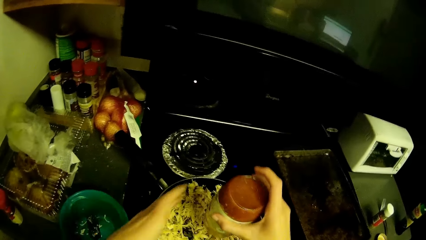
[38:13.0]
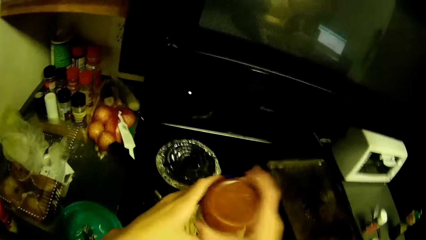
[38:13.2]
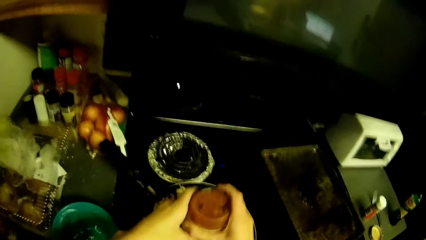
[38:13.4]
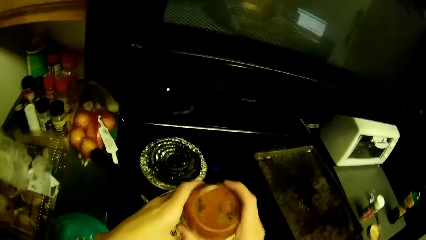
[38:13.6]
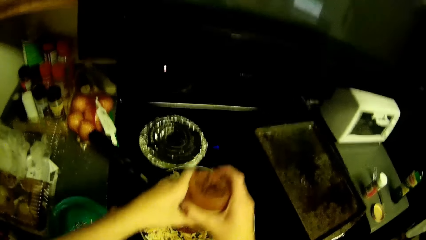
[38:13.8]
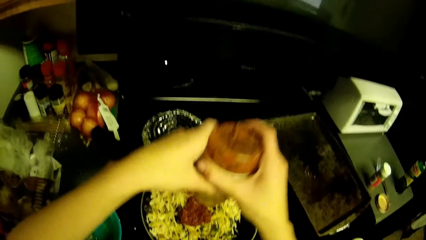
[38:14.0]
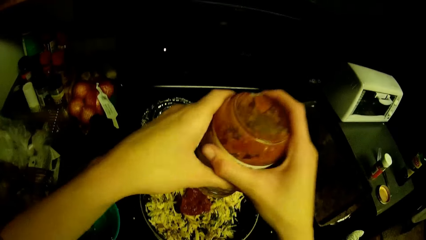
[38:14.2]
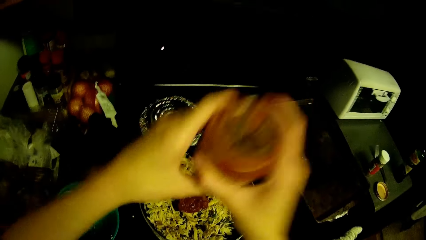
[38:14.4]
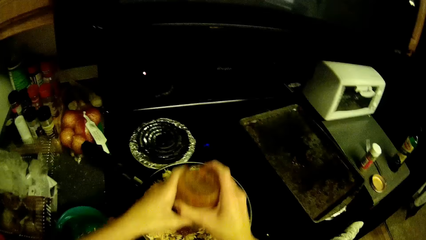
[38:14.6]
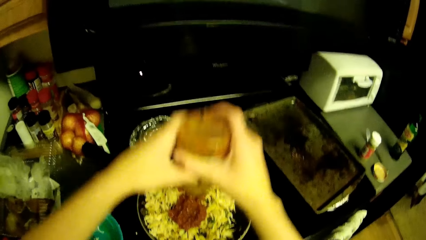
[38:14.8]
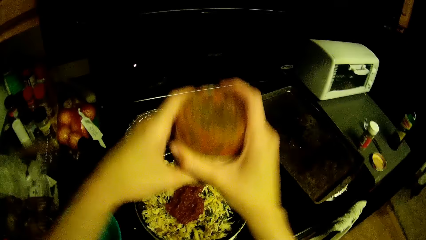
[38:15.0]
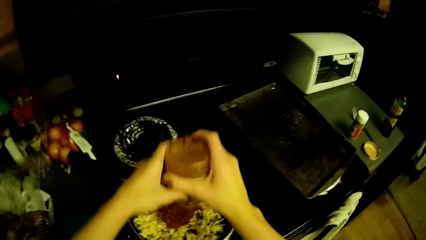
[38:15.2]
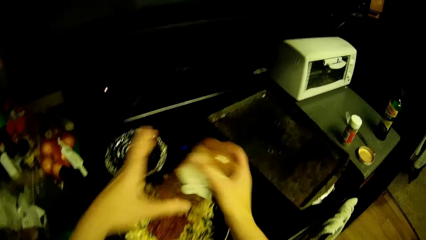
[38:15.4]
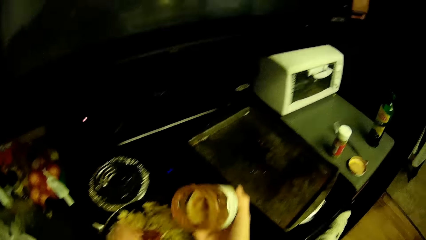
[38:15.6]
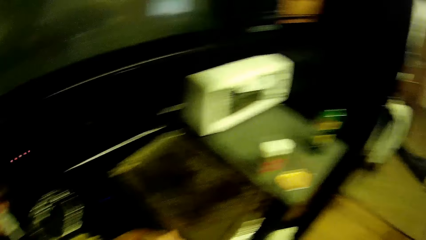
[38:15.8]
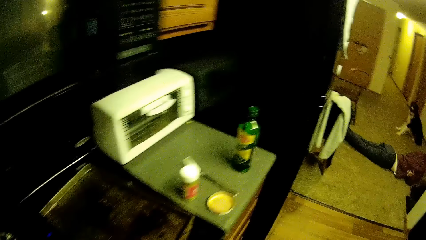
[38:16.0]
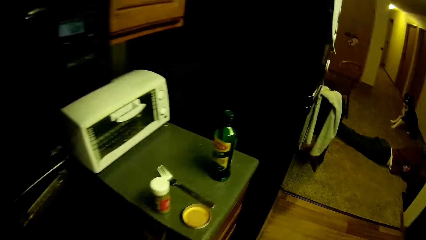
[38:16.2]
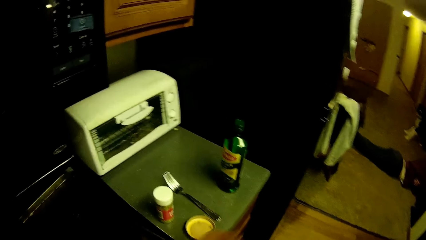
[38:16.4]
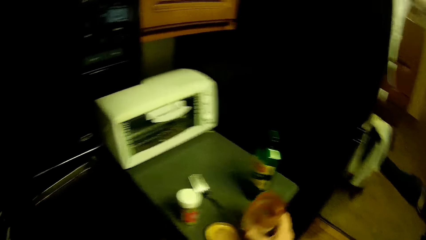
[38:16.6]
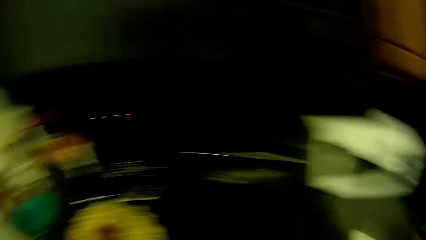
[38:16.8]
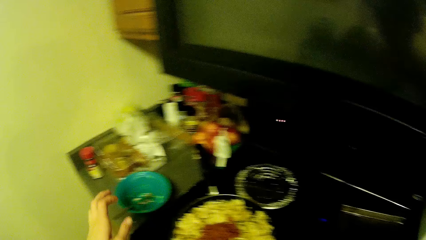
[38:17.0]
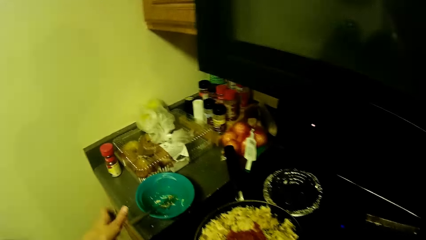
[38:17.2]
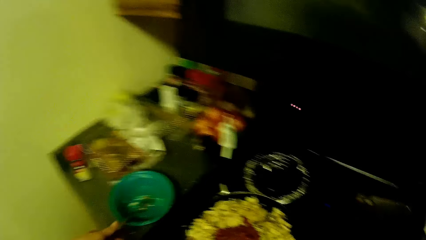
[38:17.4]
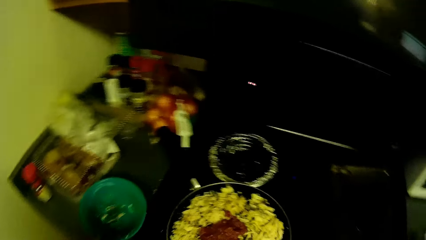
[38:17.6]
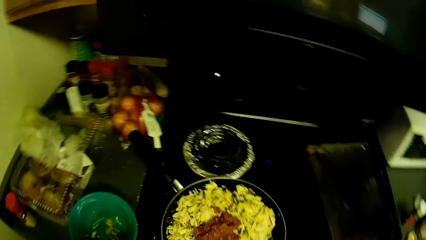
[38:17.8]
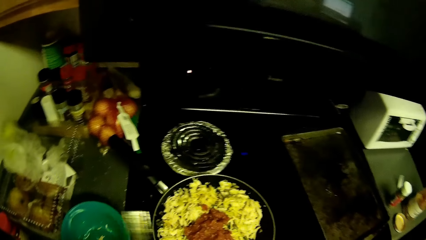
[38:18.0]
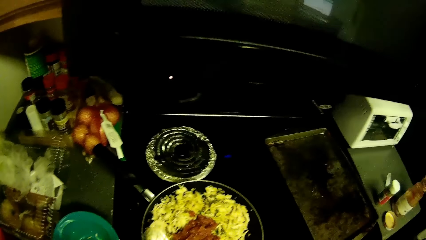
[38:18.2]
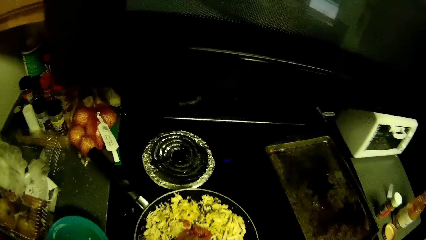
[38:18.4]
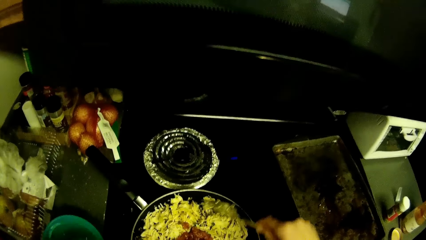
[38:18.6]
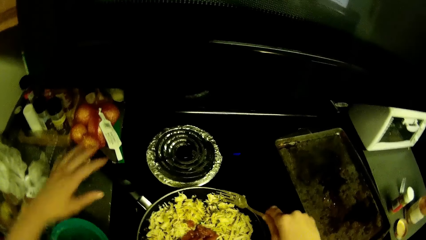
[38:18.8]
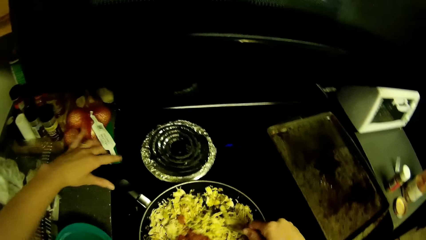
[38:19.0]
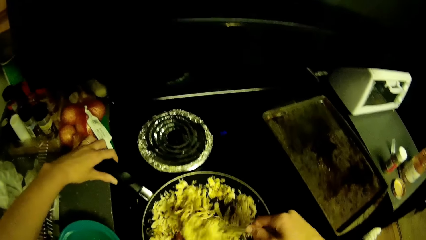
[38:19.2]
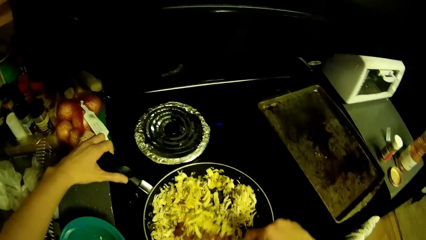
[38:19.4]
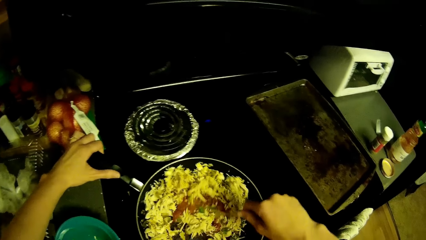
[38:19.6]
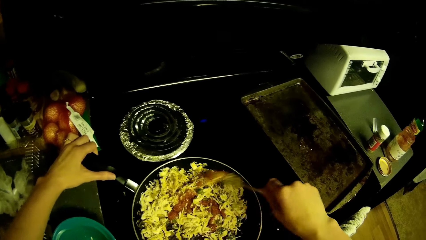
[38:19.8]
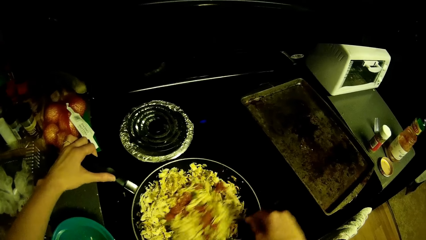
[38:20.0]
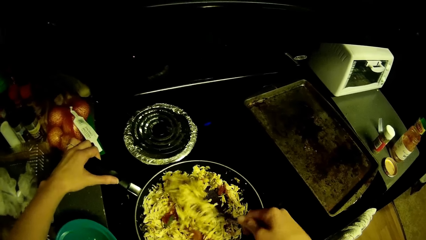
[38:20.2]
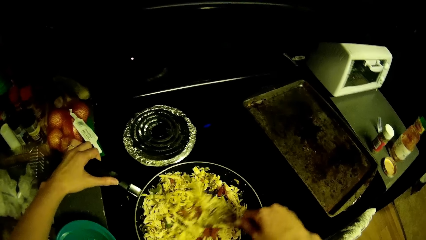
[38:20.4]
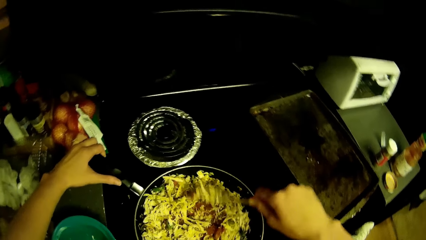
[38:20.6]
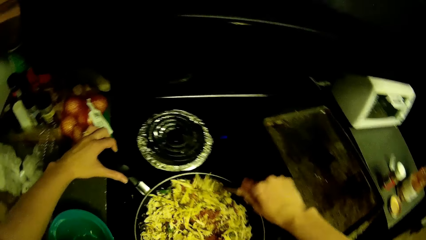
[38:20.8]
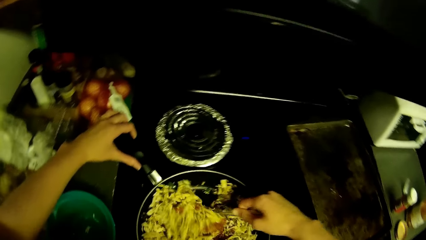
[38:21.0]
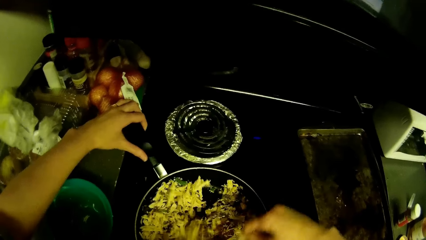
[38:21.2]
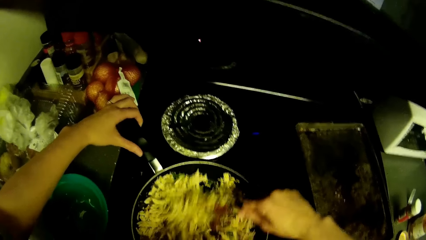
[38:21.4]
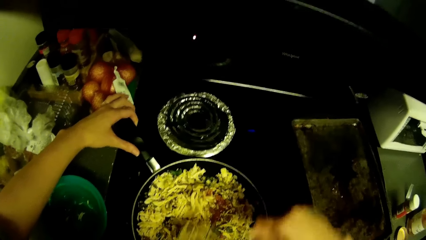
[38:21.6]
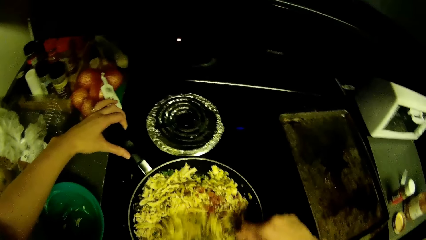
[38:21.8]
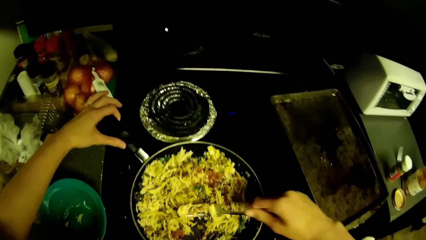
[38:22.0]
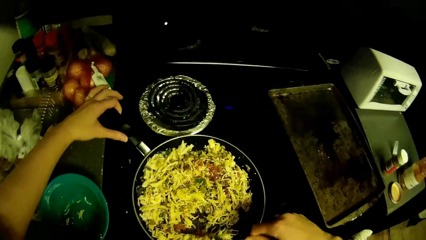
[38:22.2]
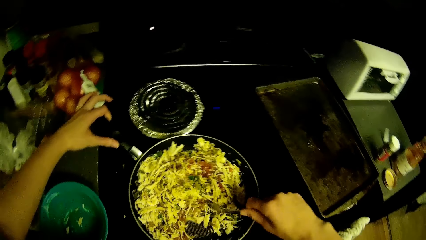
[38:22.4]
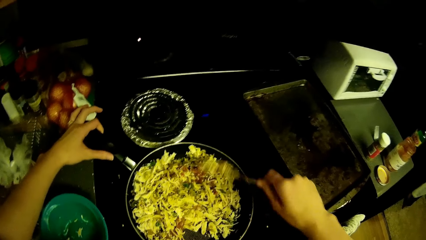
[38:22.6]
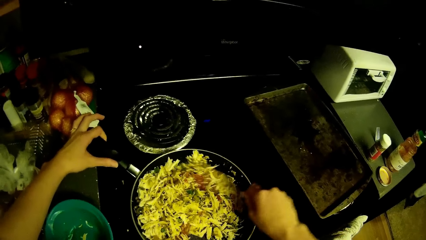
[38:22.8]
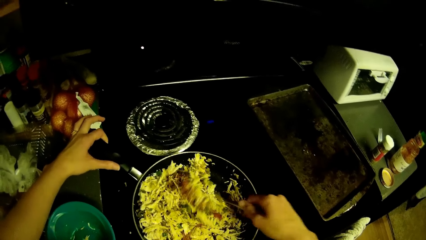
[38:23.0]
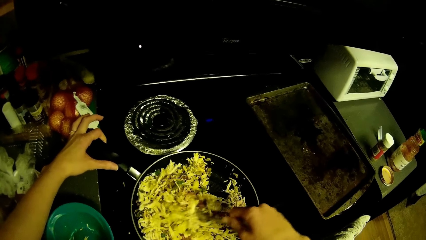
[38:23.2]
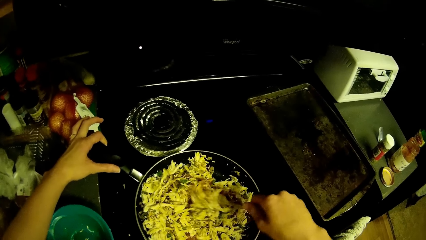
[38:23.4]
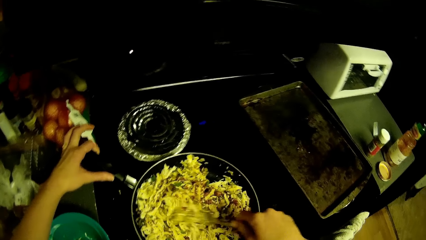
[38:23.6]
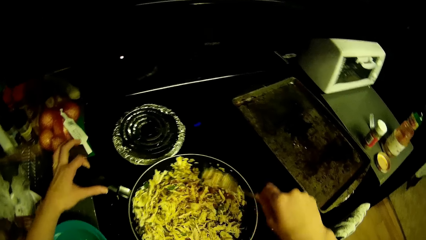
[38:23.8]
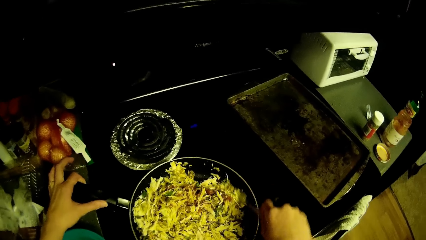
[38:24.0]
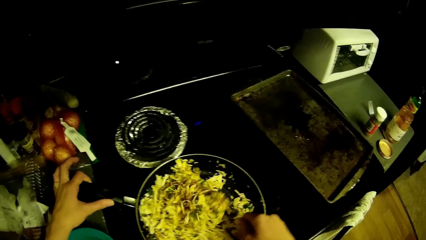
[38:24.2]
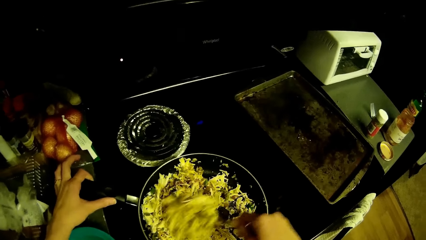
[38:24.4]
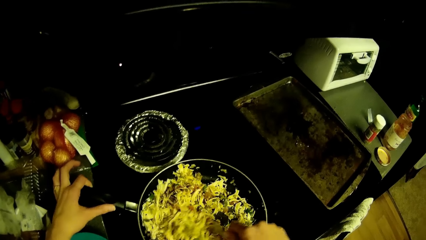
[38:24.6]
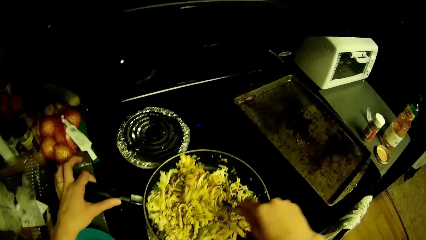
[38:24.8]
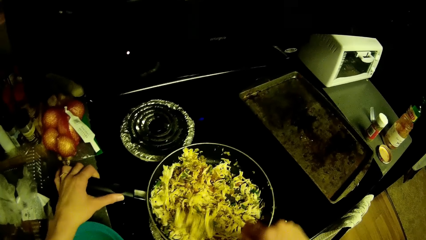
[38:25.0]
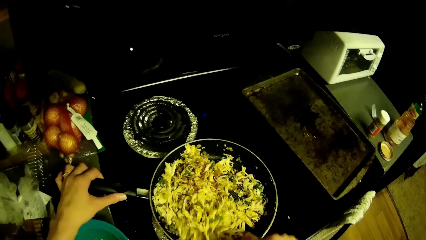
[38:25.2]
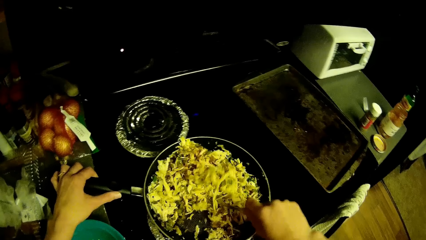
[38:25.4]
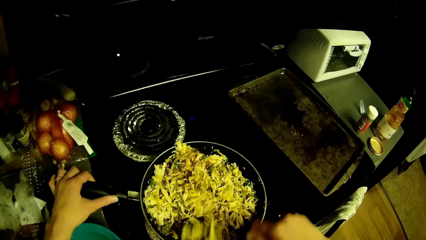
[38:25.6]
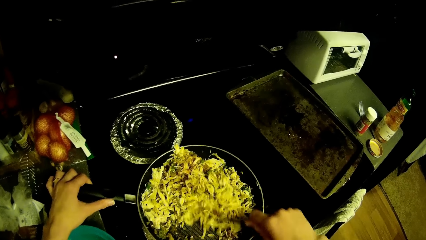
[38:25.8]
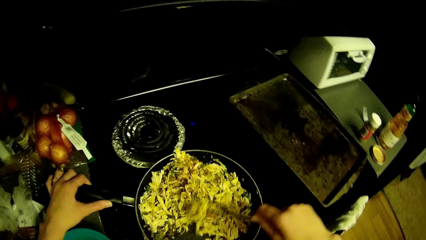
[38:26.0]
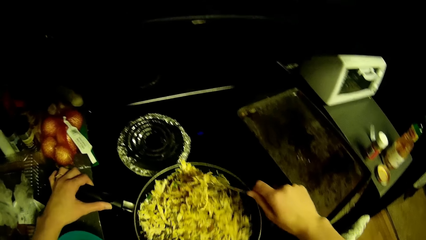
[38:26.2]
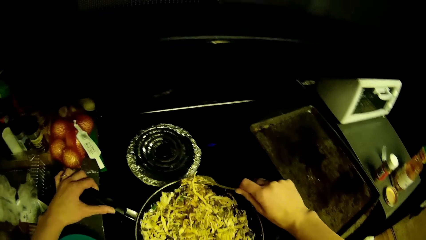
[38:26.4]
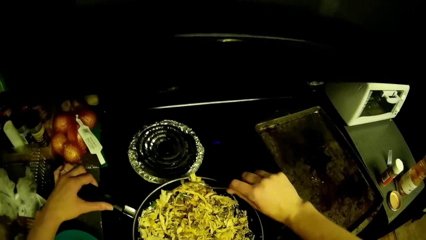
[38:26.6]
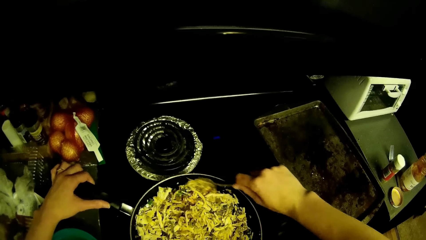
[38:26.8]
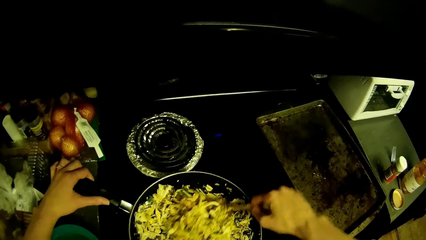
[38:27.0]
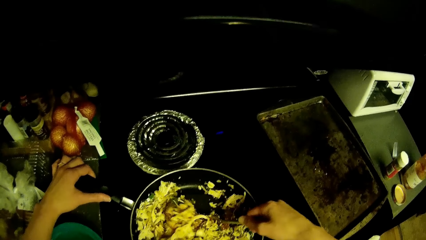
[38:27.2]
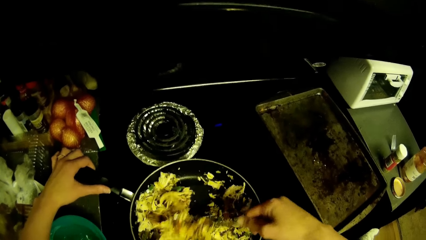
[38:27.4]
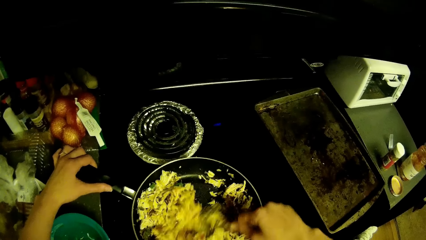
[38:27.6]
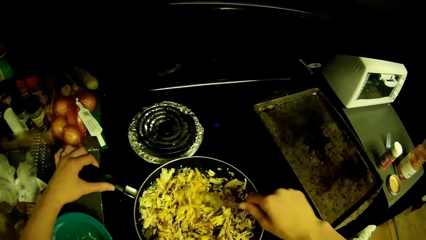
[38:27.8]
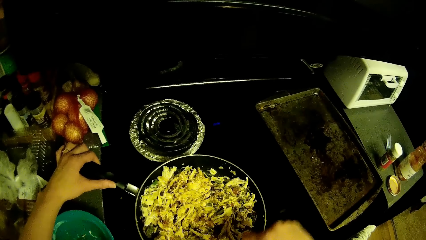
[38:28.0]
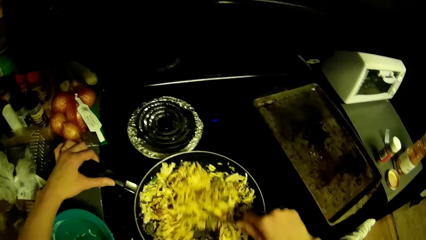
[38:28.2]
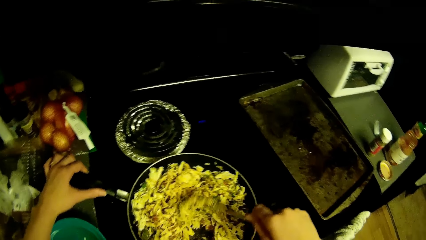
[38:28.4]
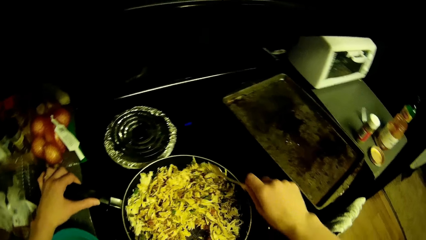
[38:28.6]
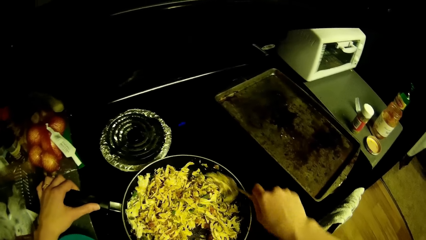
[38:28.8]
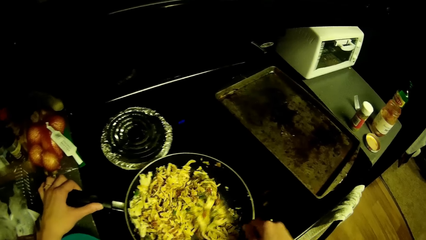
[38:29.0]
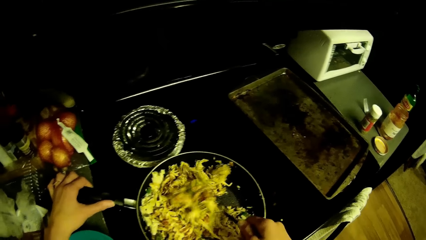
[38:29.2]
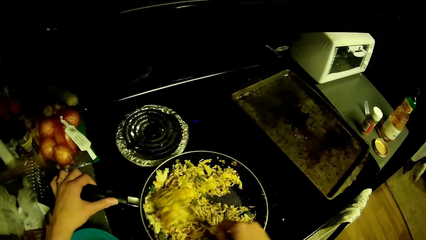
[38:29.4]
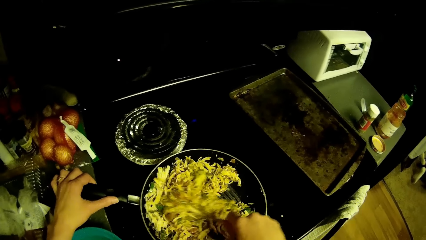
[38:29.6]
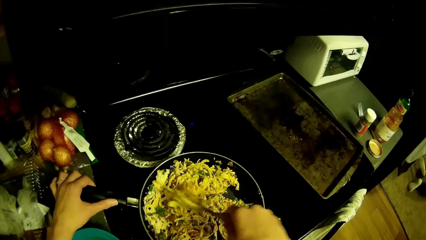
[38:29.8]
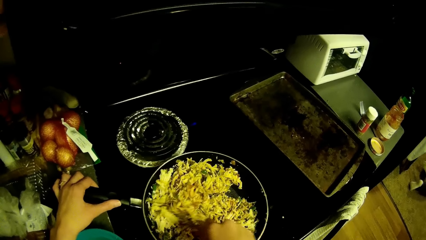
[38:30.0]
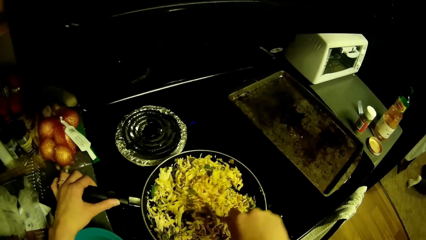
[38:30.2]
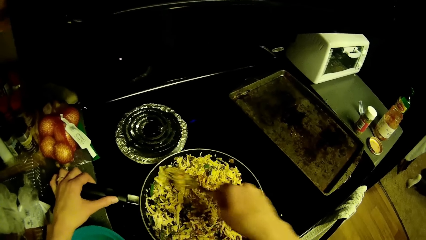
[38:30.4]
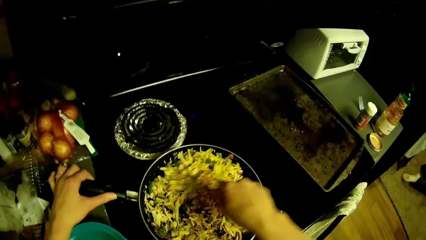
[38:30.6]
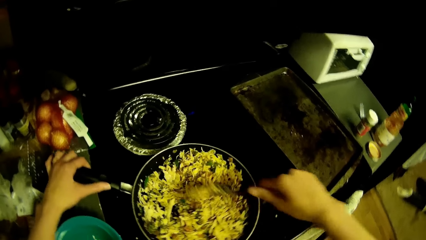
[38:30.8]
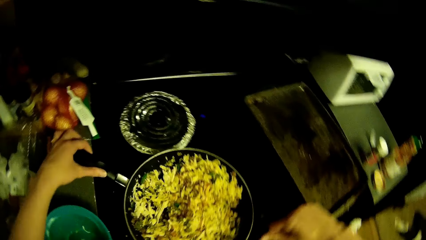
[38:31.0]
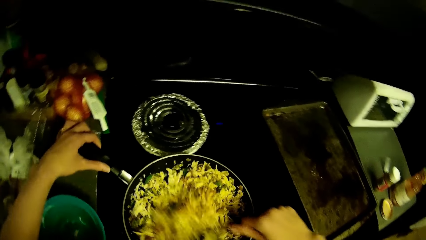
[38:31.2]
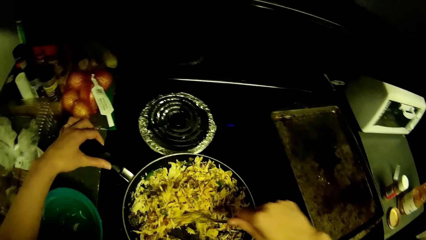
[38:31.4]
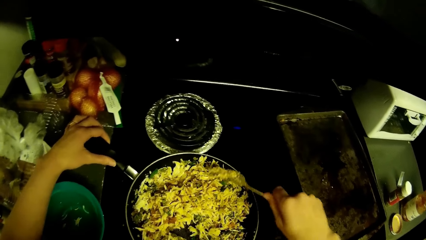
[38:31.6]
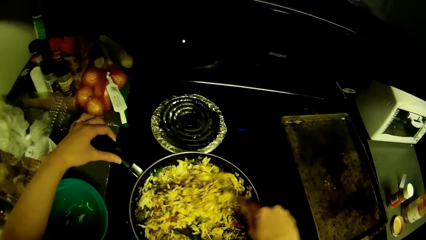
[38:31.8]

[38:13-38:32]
The camera wearer pours some pepper paste into the fry pan with his hands. He places the container on the table. He takes the spoon placed on the table. He stirs the content in the frypan with the fork on his hand. He holds the frying pan.
